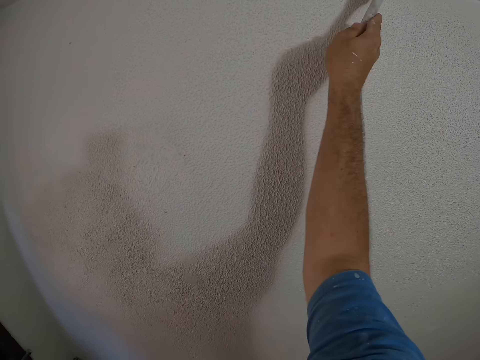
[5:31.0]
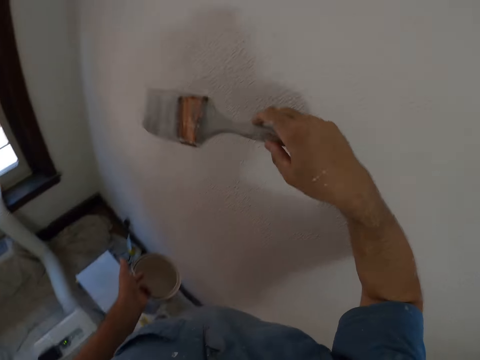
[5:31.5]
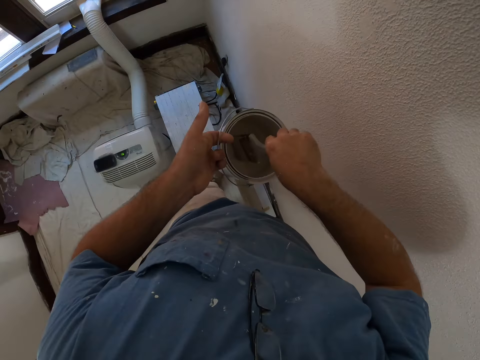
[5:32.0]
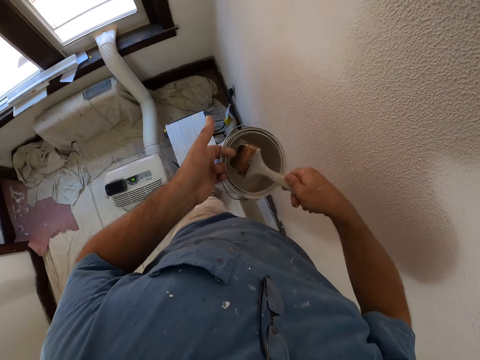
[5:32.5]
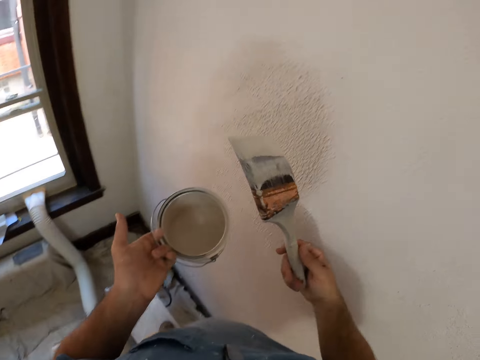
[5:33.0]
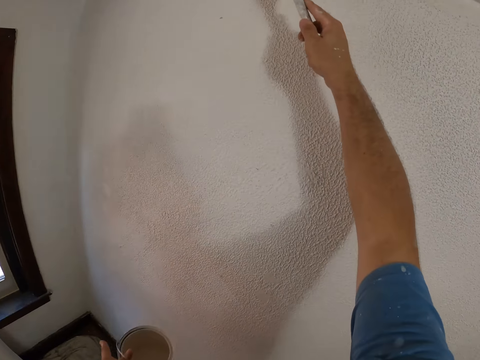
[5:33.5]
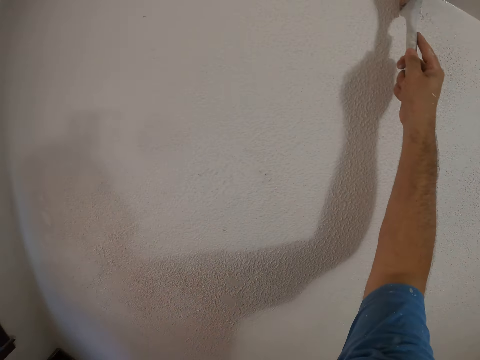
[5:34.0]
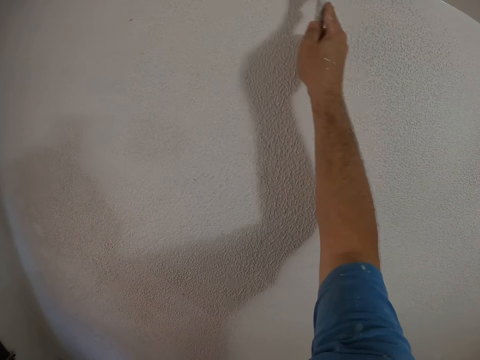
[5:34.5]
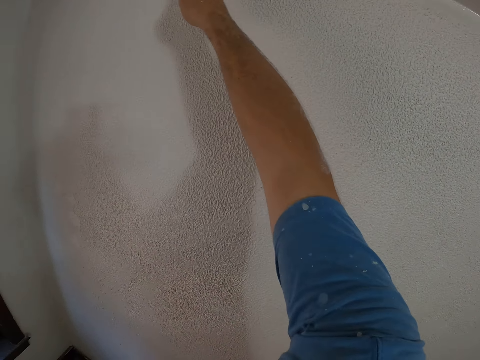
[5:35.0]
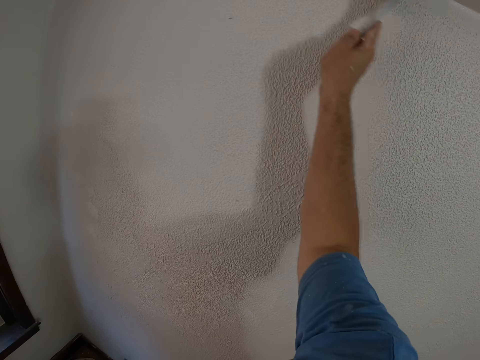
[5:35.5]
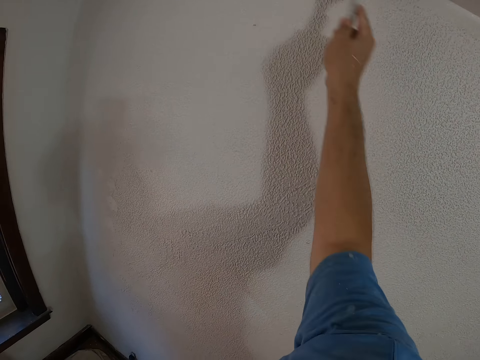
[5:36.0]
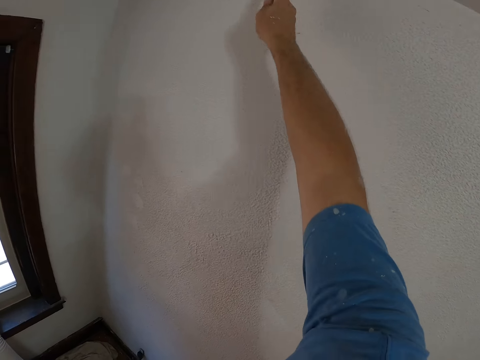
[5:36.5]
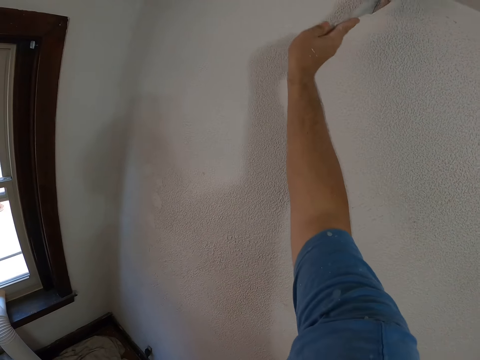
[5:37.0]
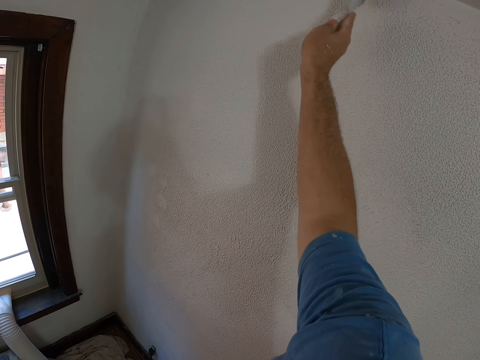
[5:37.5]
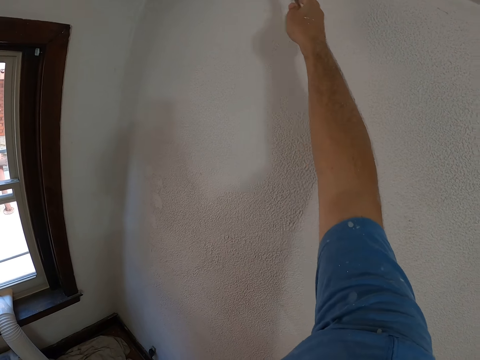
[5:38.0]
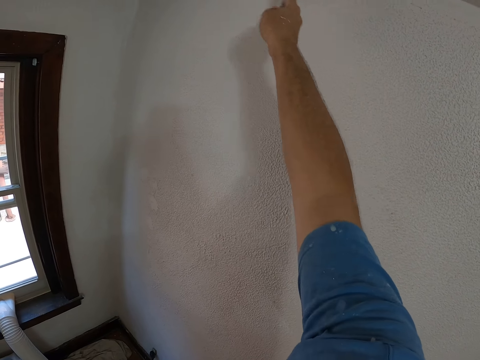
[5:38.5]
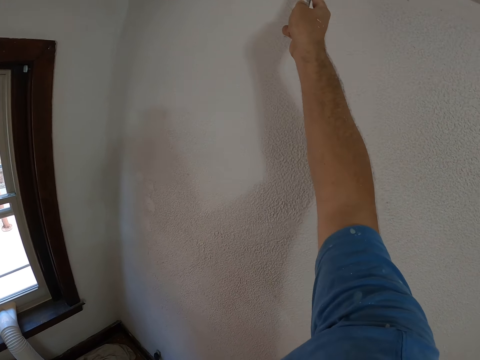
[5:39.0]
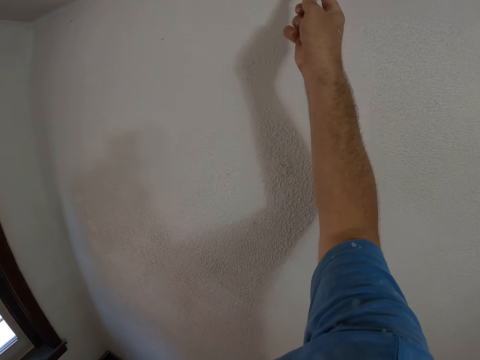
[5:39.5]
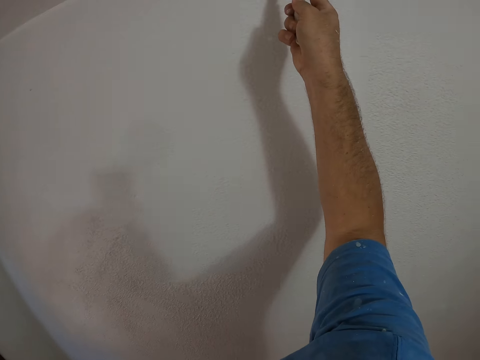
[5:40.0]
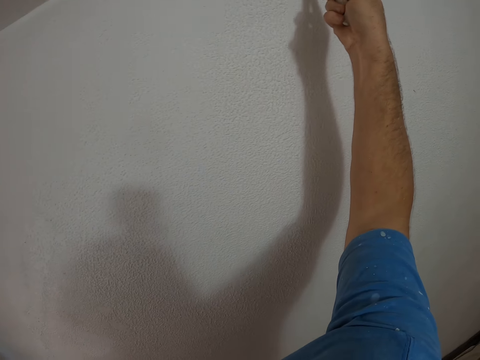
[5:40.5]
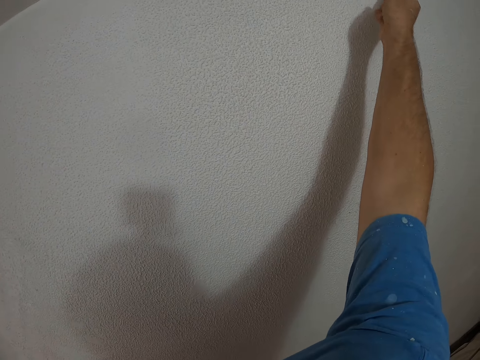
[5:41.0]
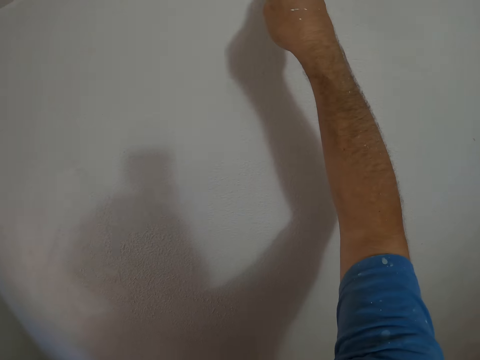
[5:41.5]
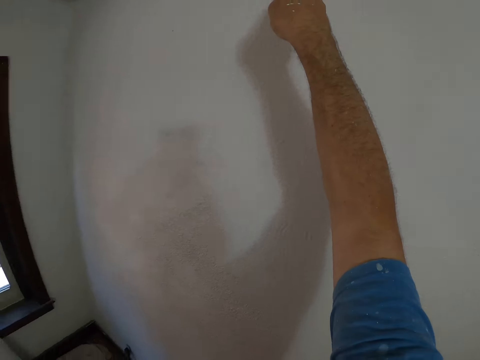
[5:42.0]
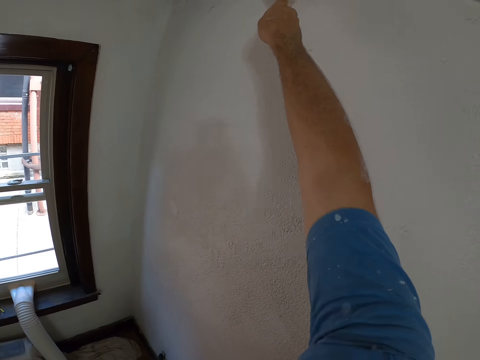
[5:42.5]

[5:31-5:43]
The camera wearer dips the brush into paint. They continue painting.

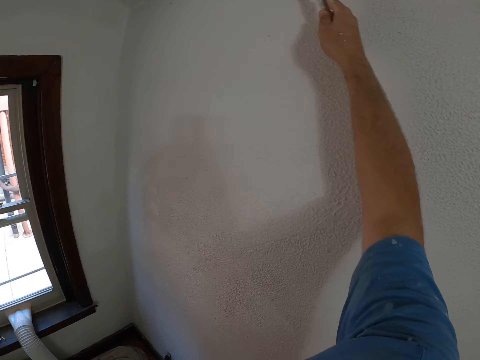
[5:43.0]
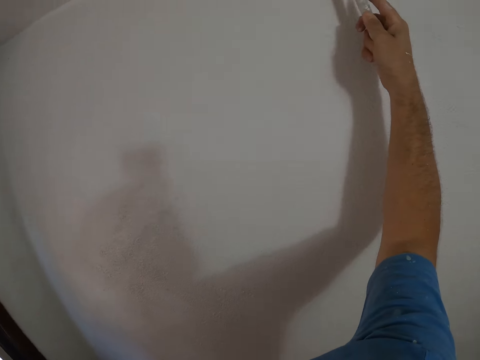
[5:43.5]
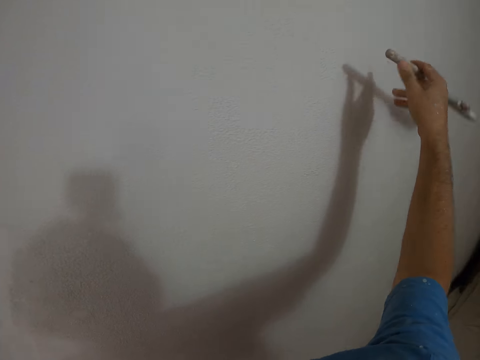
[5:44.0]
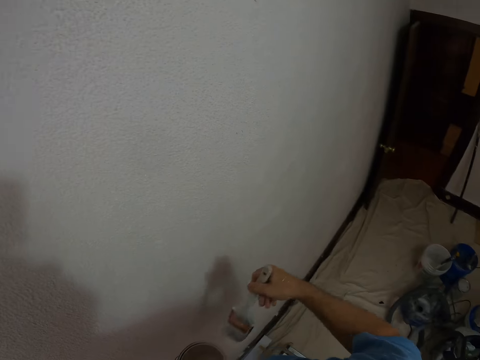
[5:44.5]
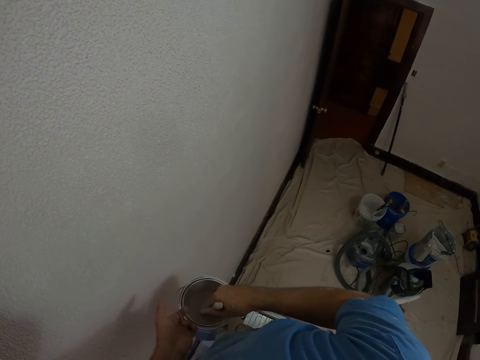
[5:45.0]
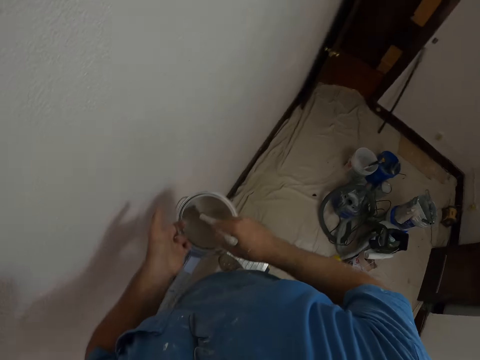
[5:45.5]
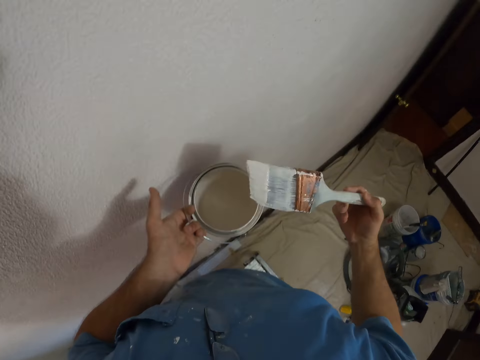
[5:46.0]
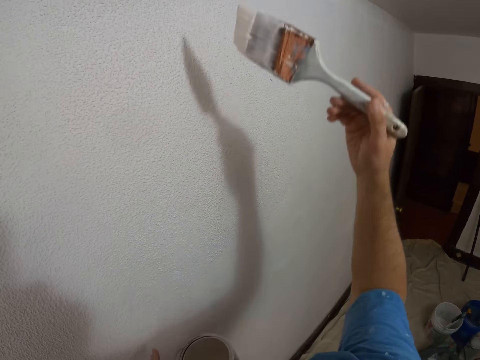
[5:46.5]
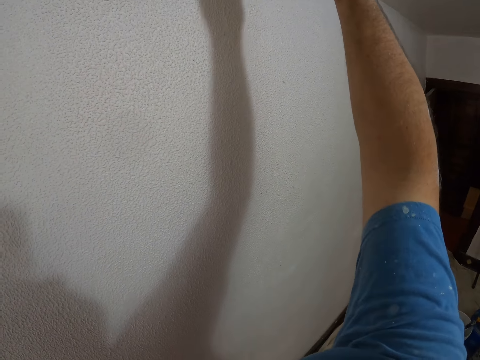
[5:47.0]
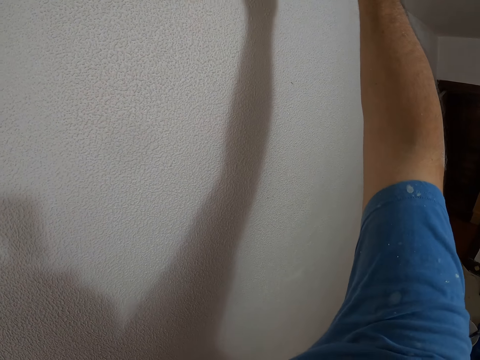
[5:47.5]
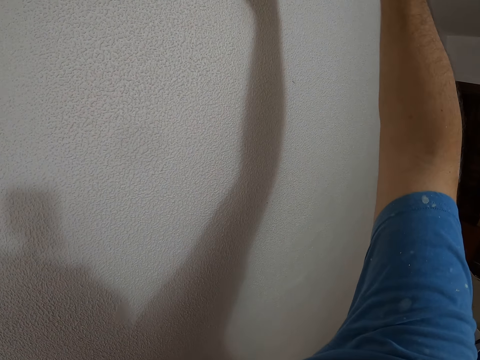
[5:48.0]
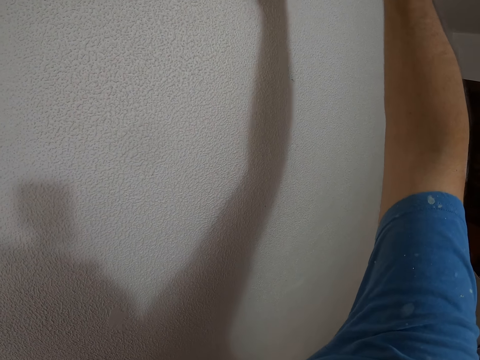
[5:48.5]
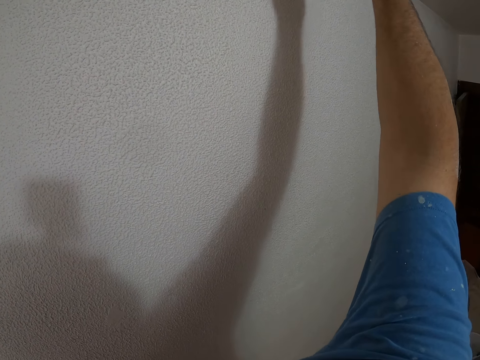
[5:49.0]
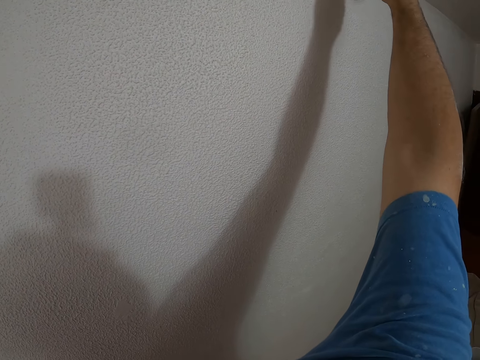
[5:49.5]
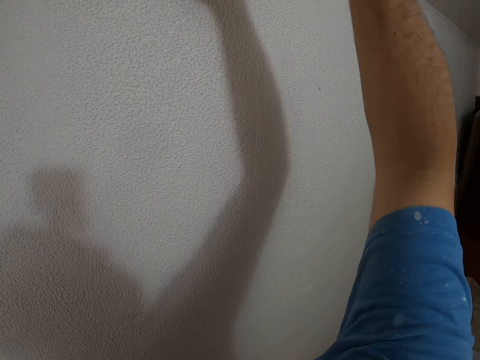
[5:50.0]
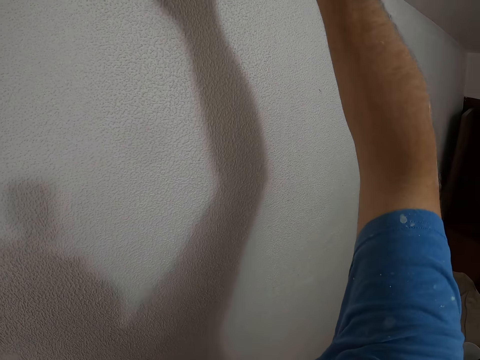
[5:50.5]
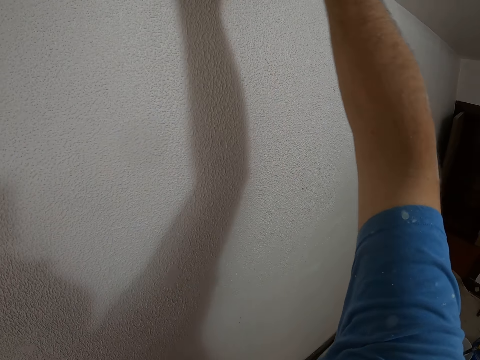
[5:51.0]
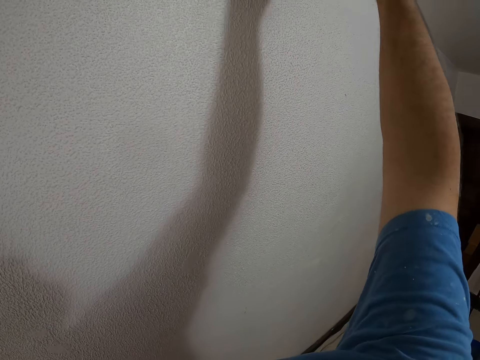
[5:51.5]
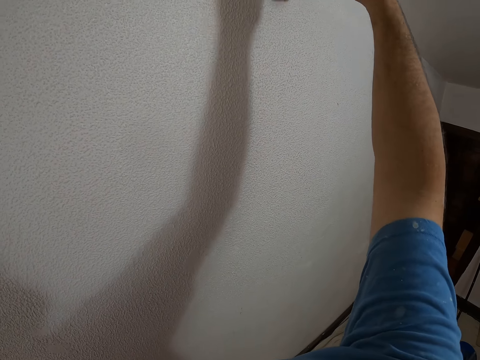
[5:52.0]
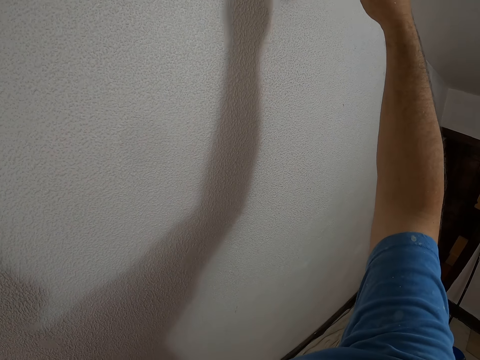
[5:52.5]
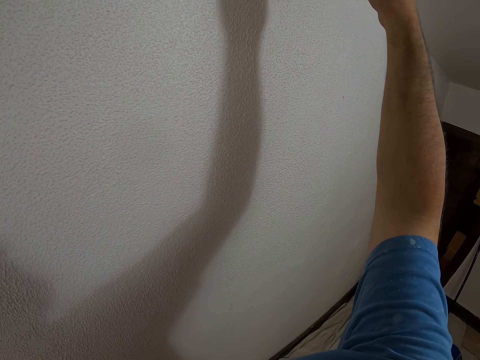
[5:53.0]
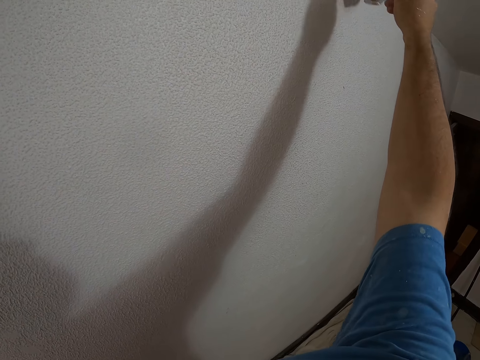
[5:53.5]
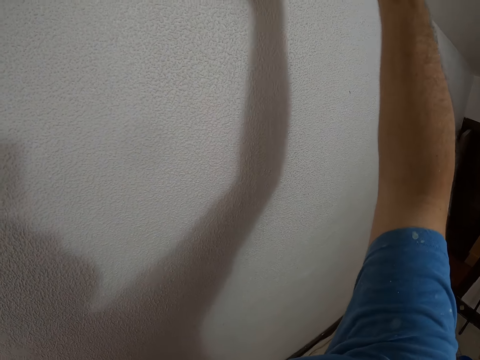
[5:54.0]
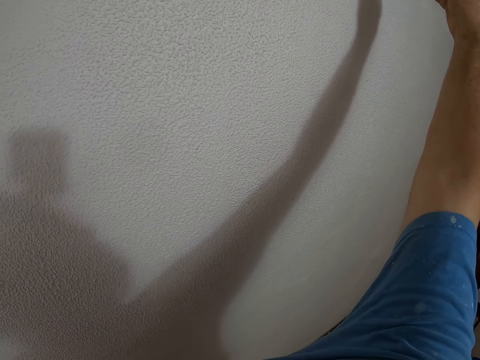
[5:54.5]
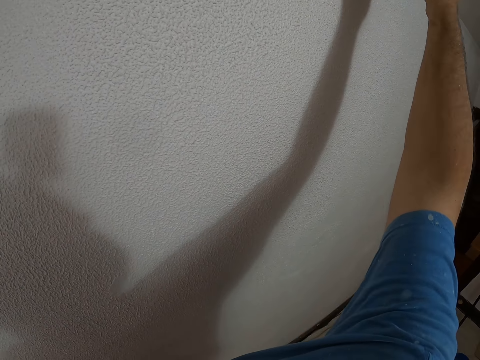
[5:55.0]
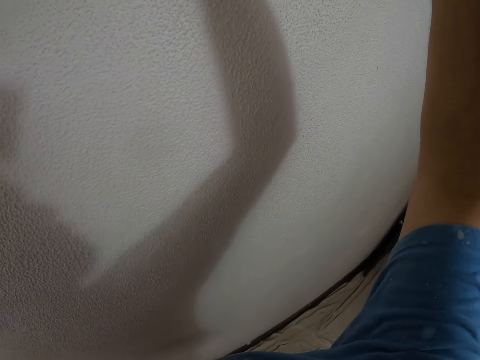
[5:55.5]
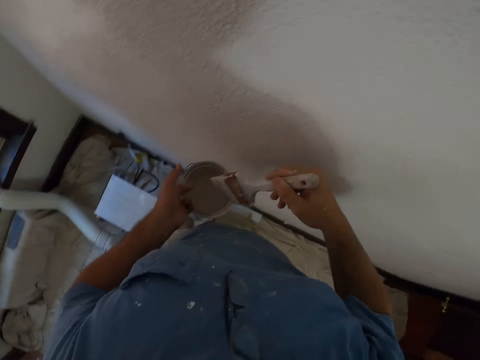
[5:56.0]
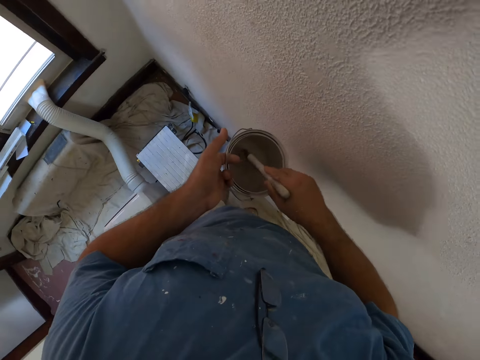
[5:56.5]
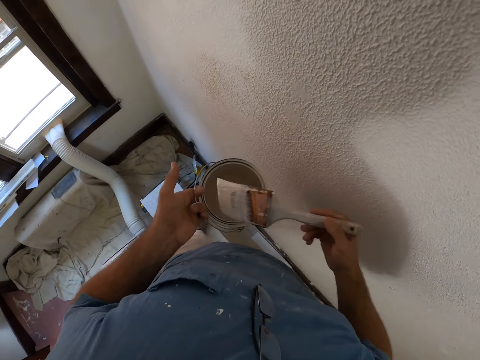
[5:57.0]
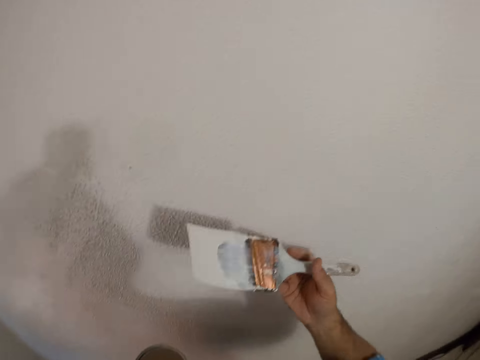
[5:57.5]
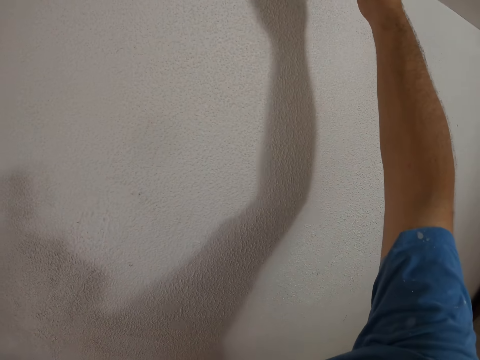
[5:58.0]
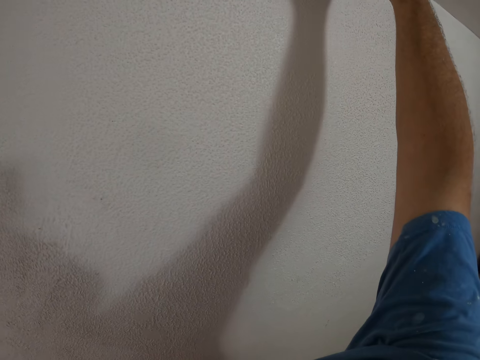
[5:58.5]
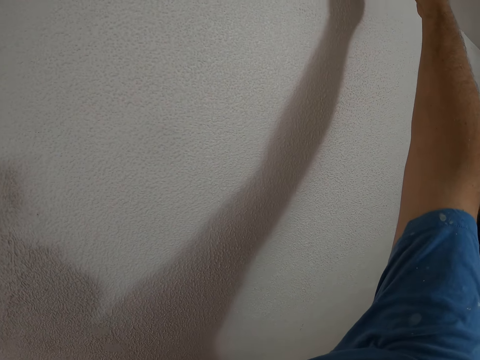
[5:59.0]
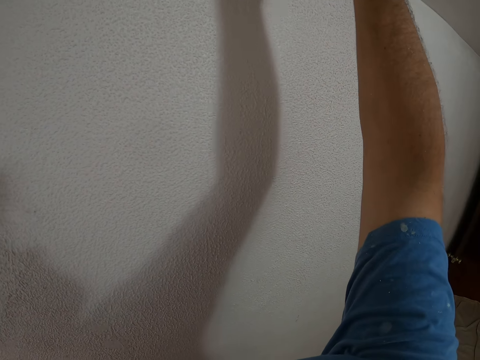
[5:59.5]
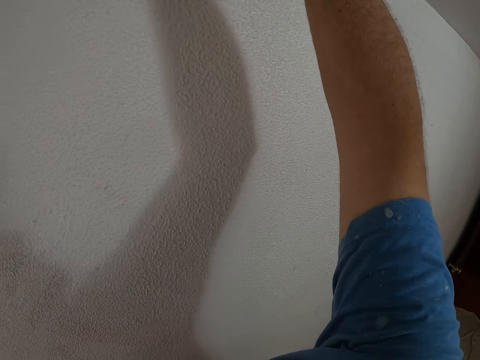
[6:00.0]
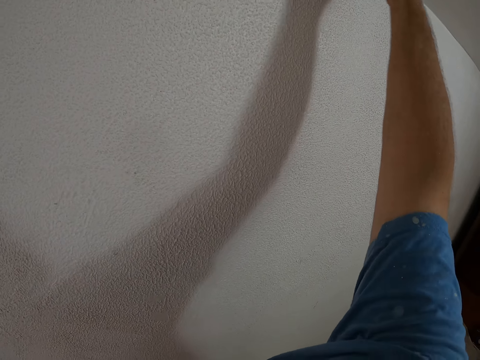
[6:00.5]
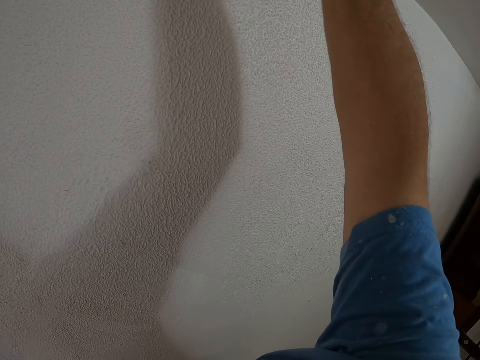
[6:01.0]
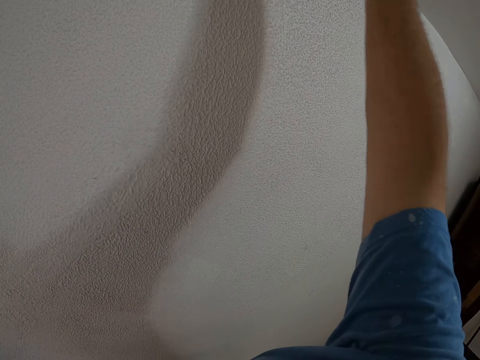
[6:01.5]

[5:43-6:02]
The camera wearer dips the brush into paint. They continue painting. They dip the brush into the paint. They continue painting.
